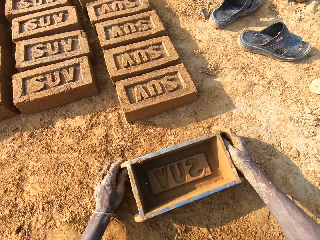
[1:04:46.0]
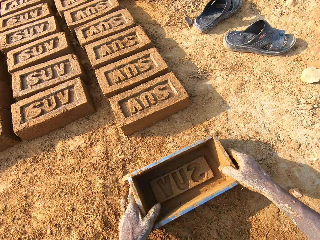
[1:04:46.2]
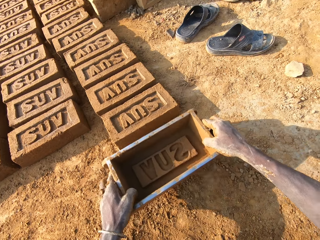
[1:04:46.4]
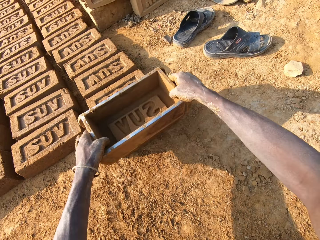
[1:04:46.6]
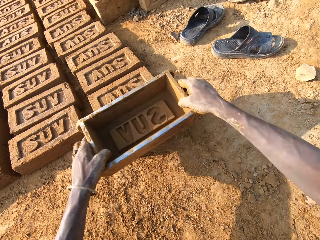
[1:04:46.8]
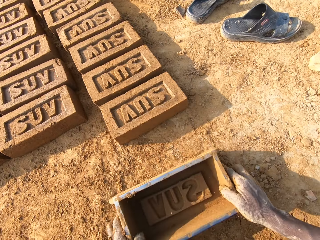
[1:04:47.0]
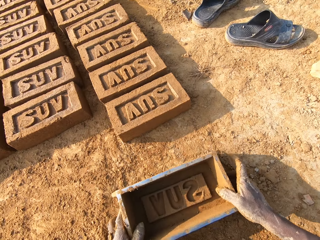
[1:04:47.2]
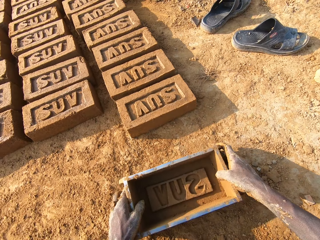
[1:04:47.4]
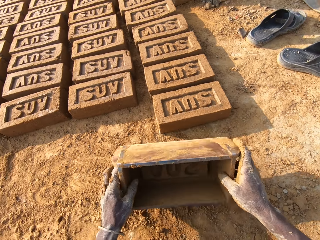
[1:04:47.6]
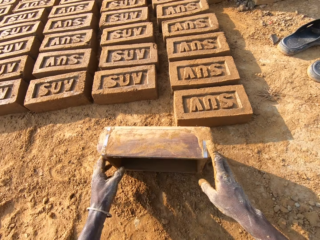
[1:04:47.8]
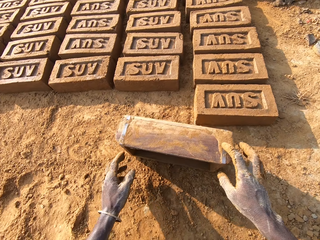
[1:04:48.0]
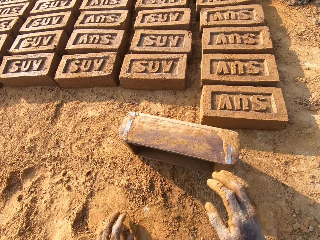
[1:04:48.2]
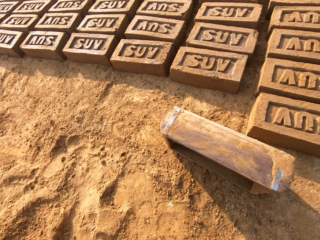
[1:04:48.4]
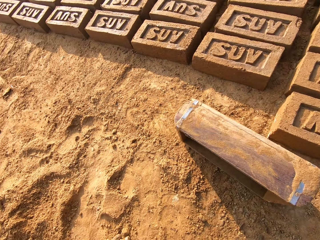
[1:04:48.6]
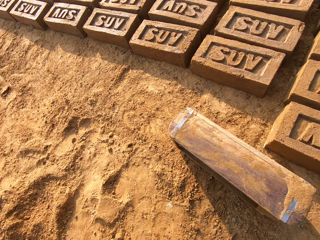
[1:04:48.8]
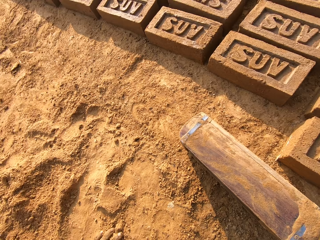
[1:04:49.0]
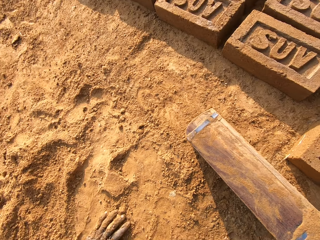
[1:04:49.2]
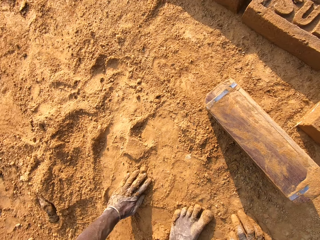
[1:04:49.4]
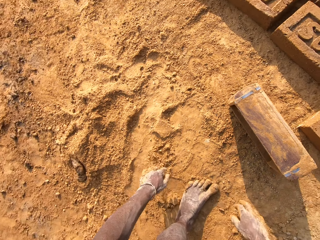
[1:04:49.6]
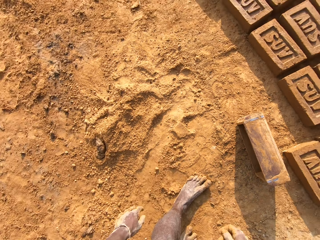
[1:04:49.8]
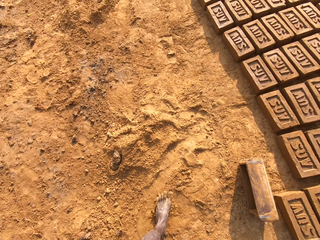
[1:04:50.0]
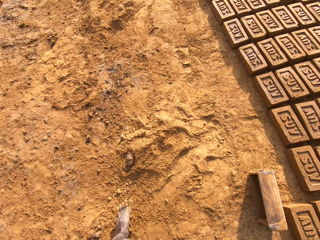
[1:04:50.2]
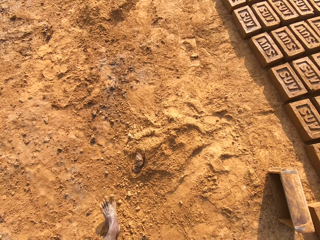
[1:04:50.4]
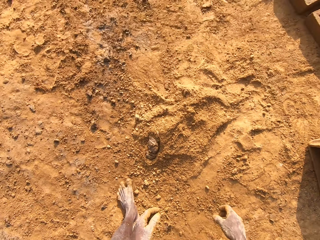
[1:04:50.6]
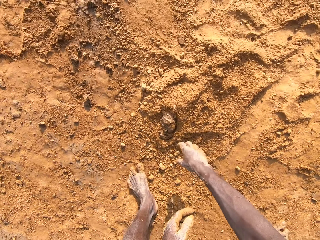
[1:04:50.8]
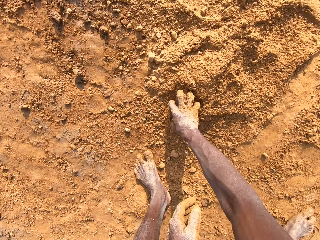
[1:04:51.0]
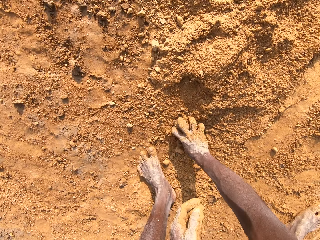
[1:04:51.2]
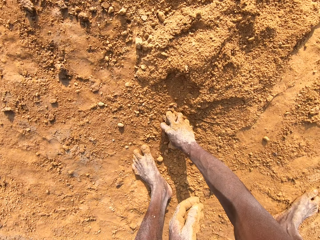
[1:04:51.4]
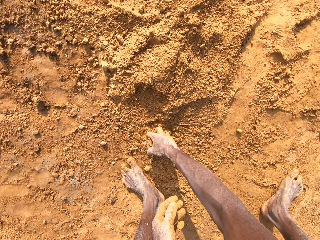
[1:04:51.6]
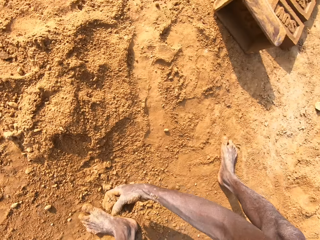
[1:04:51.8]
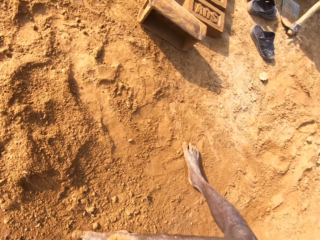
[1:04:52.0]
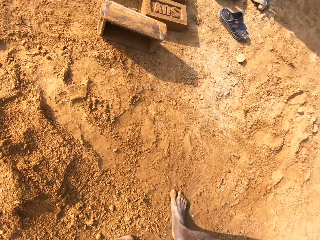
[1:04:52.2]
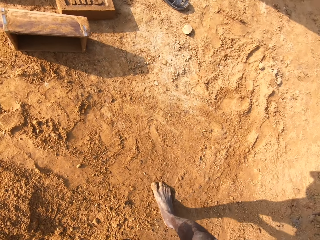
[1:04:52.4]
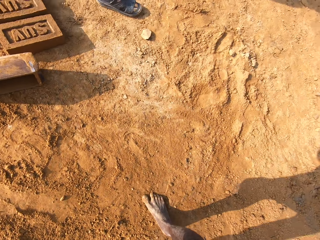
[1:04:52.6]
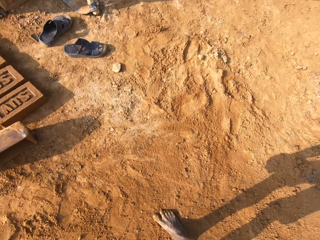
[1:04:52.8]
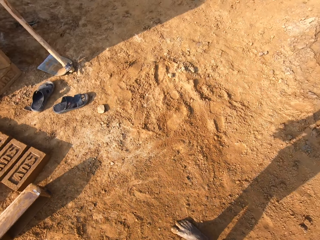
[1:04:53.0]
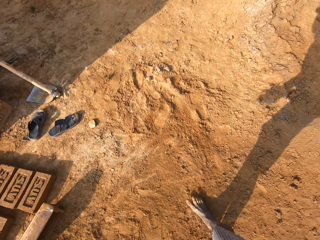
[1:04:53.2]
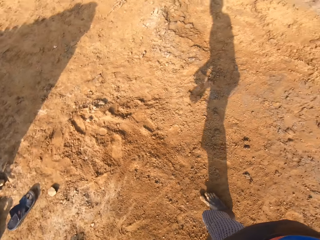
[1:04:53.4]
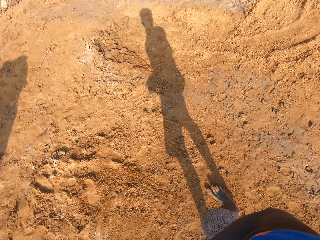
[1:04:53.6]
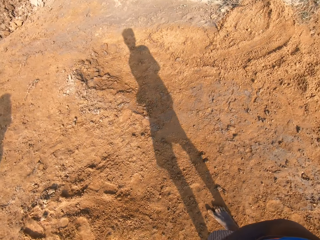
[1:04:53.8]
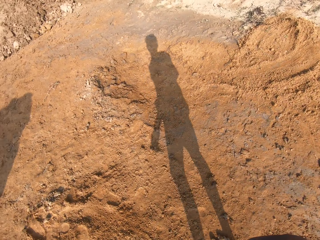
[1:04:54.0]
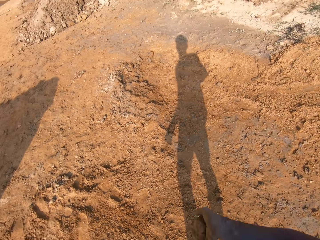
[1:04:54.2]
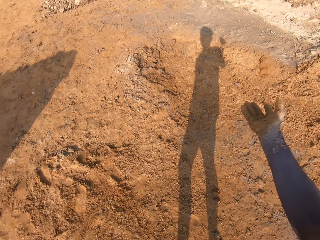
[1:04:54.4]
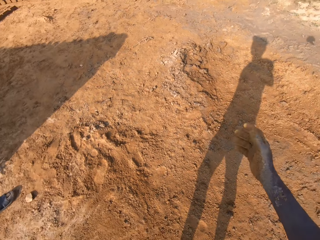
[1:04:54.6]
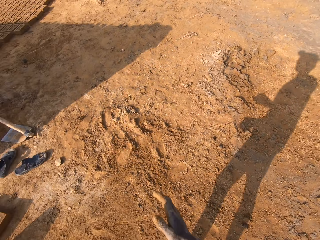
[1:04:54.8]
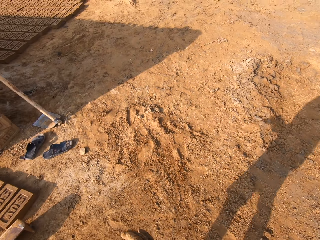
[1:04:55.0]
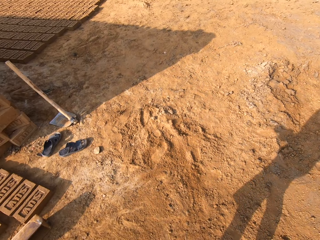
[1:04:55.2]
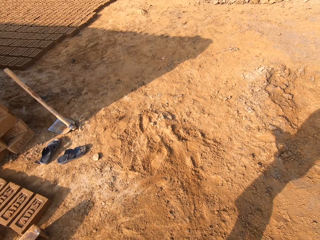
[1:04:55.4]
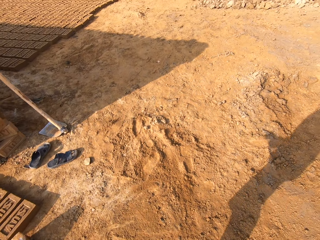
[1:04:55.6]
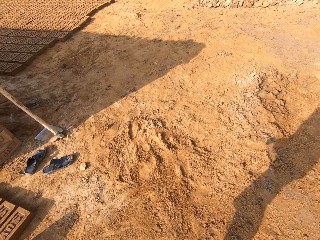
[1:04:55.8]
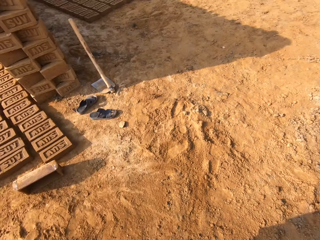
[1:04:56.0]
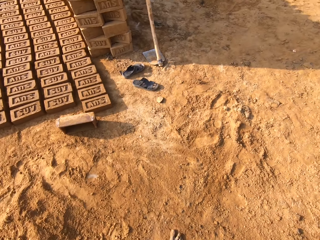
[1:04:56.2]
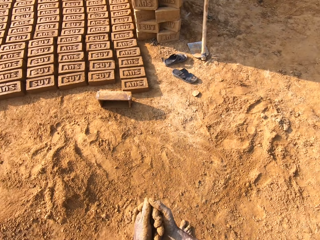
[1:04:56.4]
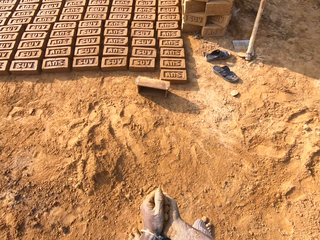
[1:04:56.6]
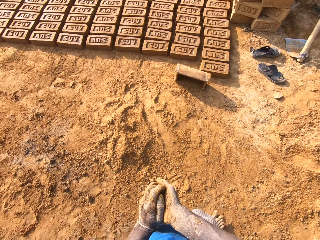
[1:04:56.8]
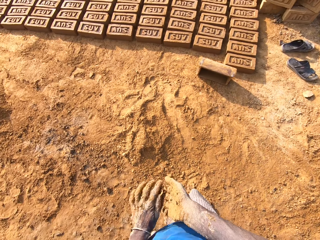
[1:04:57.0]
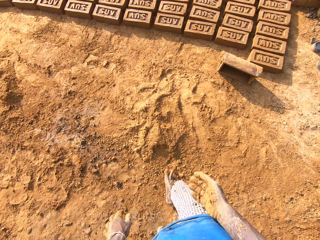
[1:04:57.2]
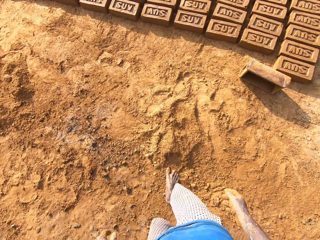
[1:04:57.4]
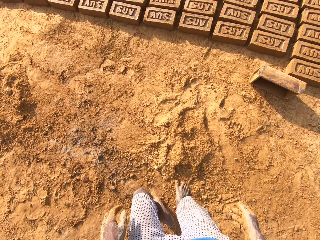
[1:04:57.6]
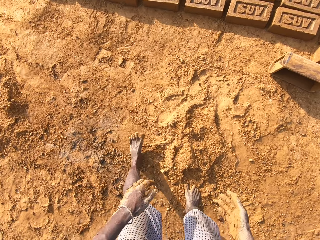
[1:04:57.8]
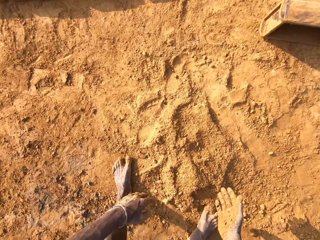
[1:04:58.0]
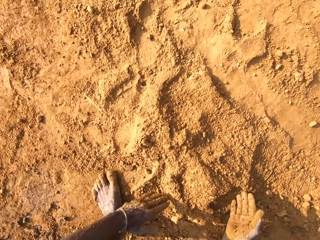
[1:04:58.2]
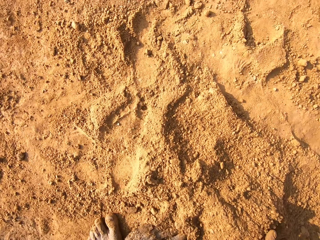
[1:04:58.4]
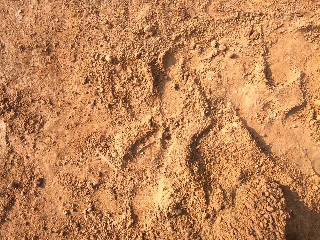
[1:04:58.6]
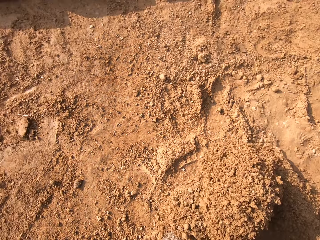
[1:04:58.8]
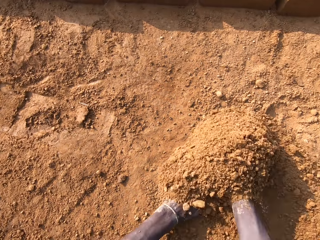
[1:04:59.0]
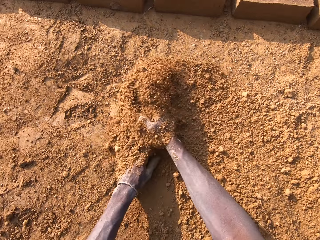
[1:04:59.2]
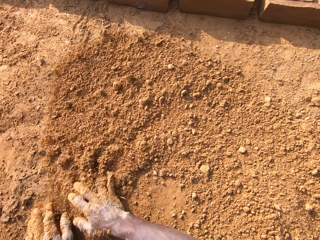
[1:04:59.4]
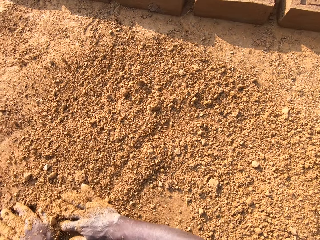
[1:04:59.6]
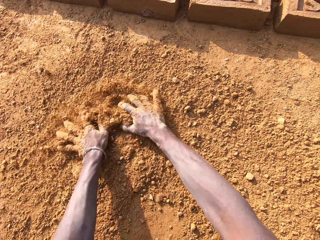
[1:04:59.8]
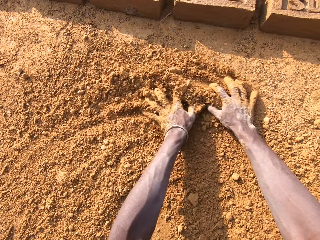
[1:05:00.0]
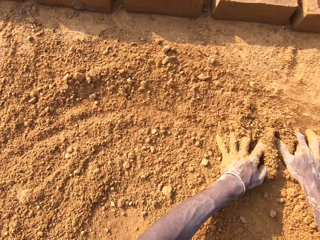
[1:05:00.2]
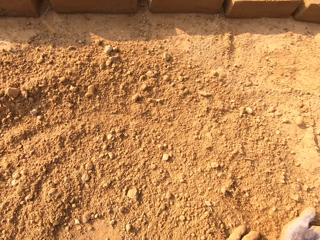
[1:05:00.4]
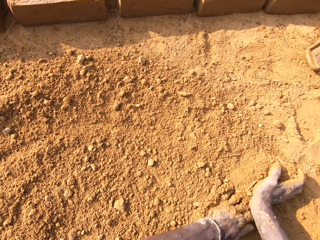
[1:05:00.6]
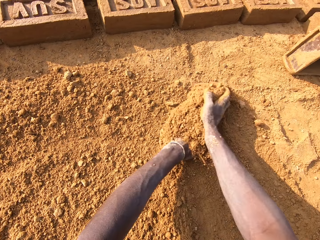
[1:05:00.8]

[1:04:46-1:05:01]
The camera wearer drops the brick mold on the ground. He carries the brick mold from the ground, touches the molded clay on the ground with the brick mold and drops the brick mold on the ground. He places the brick mold on the ground and turns the brick mold. He holds the ground. He stands up. He bends down, picks up a stone from the ground and stands up. He looks around the compound. He throws the stone away. He rubs his hands together. He folds his hands. He walks around the compound. He bends down. He spreads sand with his hands on the ground.

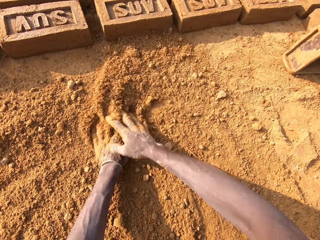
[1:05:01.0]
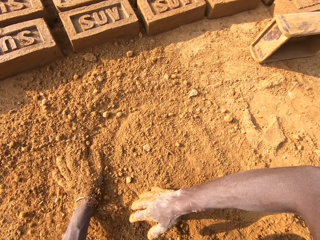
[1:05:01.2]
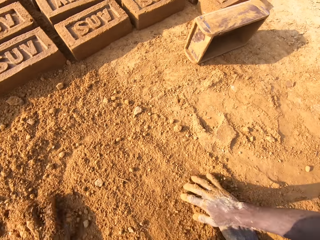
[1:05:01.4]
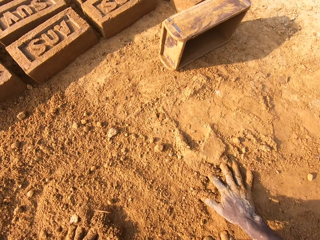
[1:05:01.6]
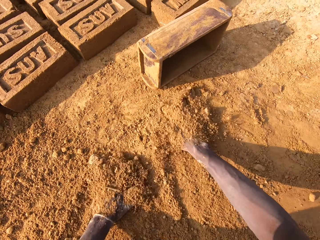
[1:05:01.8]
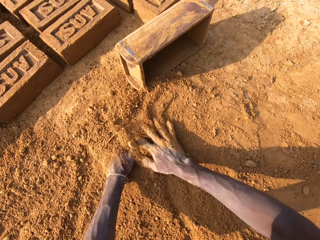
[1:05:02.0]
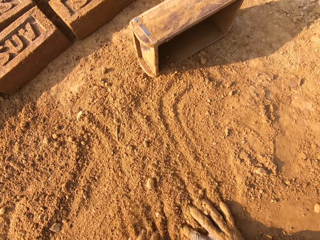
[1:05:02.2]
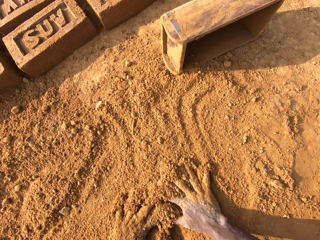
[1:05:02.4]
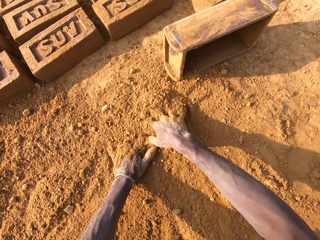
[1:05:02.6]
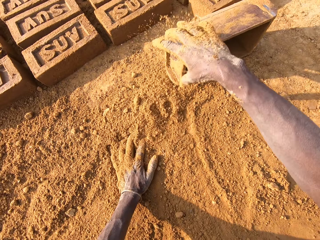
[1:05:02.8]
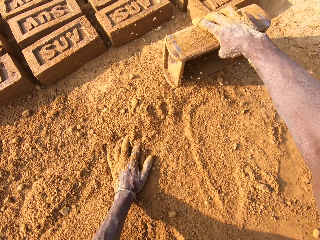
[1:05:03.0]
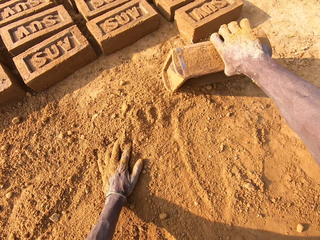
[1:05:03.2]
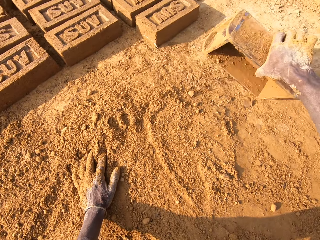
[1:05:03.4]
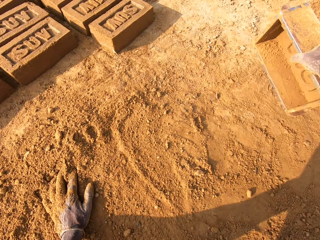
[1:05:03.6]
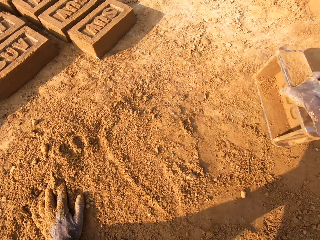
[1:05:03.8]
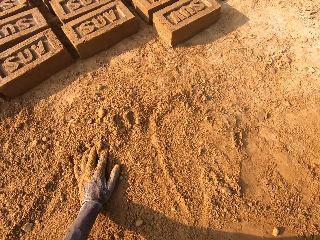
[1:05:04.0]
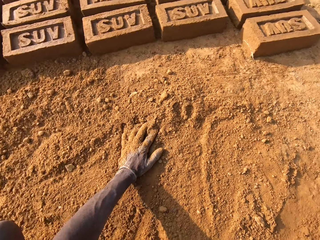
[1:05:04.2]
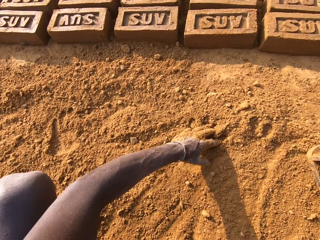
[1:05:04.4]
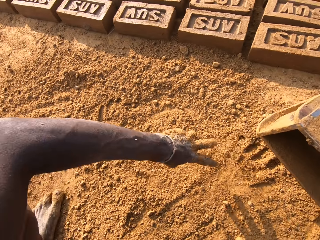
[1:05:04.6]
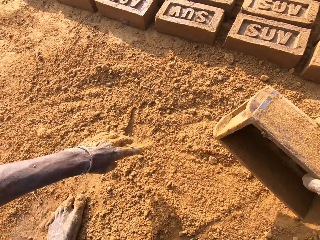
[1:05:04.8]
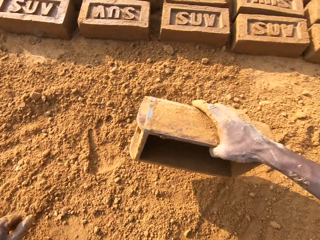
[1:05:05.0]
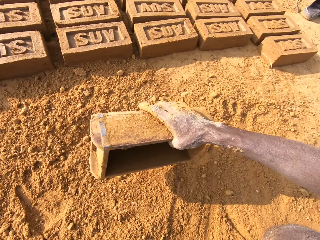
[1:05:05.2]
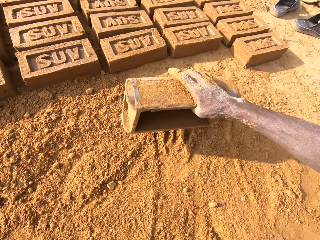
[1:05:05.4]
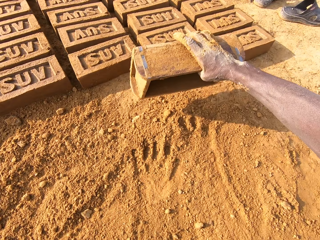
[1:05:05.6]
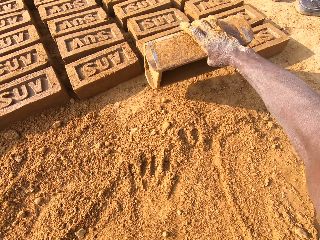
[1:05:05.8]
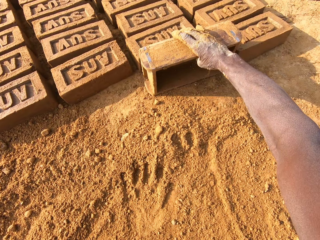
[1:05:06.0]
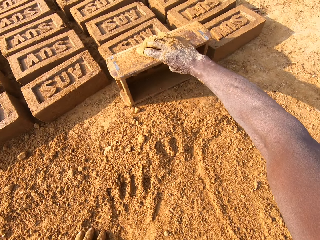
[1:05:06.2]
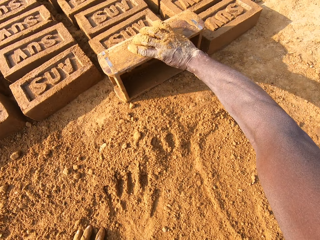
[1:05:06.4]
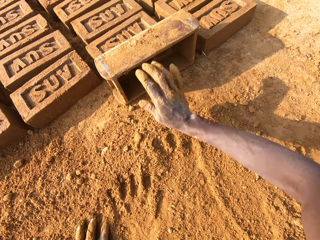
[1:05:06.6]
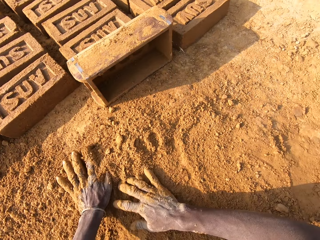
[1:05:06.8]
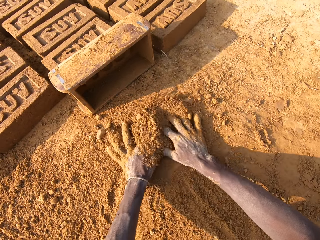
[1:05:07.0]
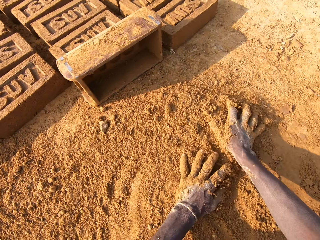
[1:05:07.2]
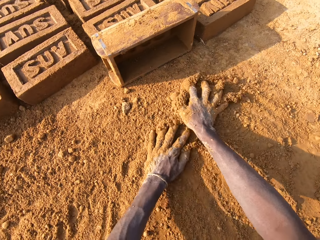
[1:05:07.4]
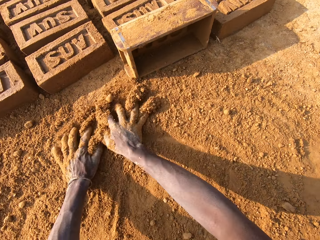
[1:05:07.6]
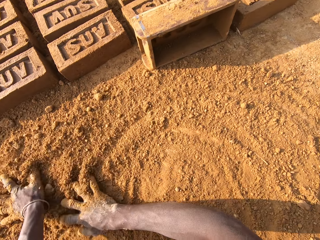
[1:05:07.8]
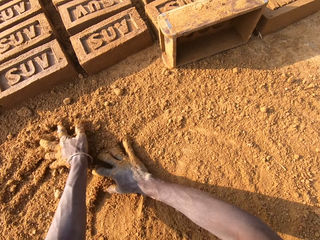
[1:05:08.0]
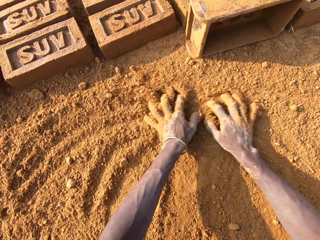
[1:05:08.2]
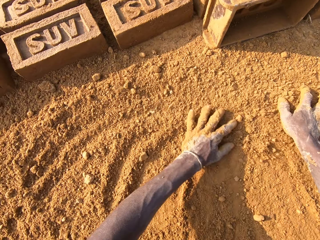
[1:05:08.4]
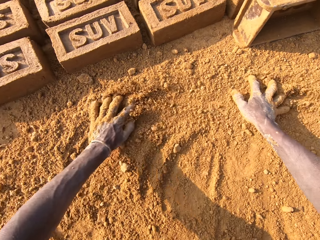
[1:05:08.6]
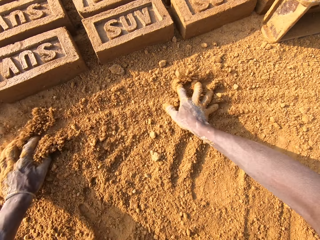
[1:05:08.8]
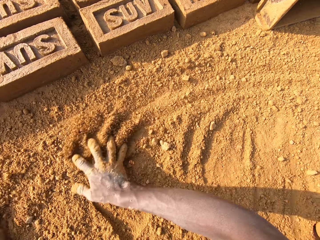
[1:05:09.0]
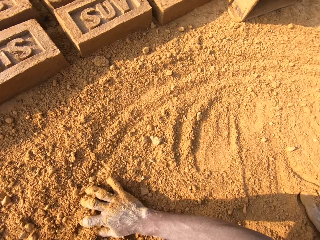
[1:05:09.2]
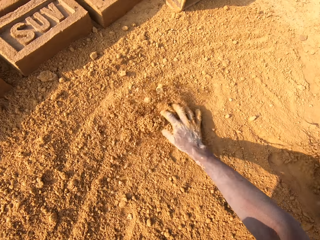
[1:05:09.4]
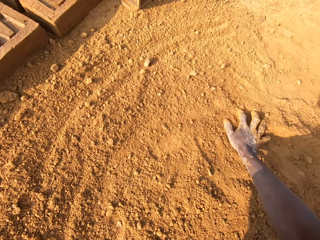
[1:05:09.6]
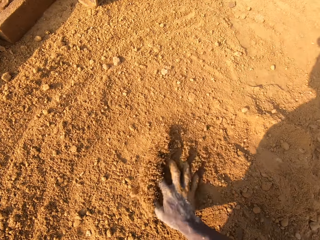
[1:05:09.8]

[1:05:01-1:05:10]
The camera wearer carries the brick mold from the ground. He knocks the brick mold on the ground and holds the brick mold. He looks around the ground. He drops the brick mold beside the molded bricks on the ground. He spreads sand with his hands on the ground.
